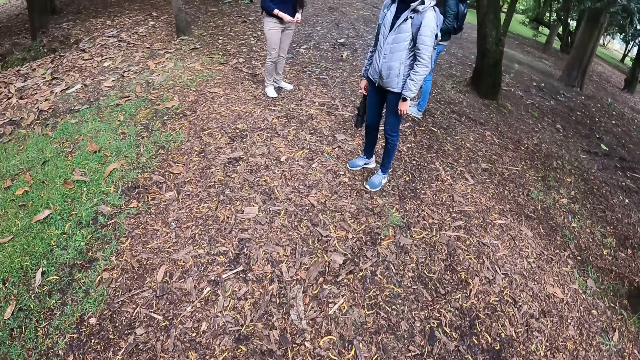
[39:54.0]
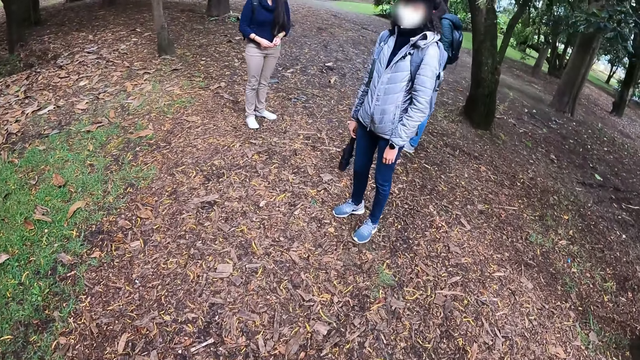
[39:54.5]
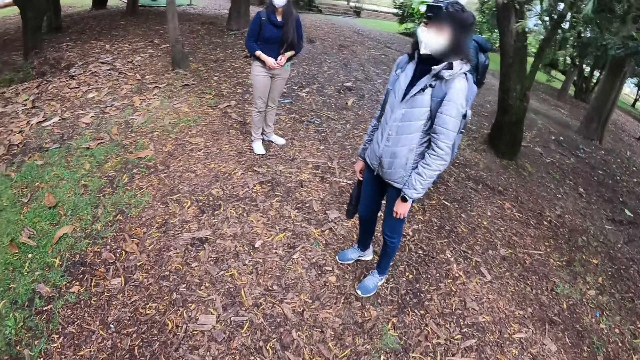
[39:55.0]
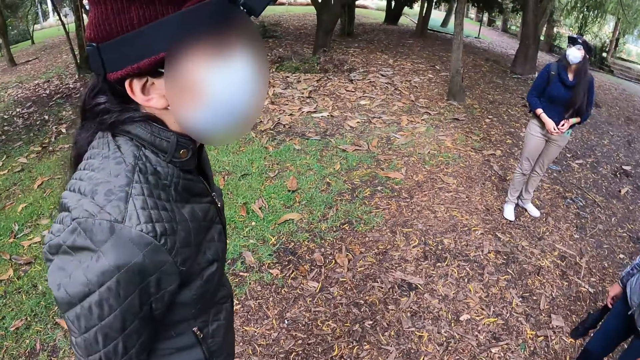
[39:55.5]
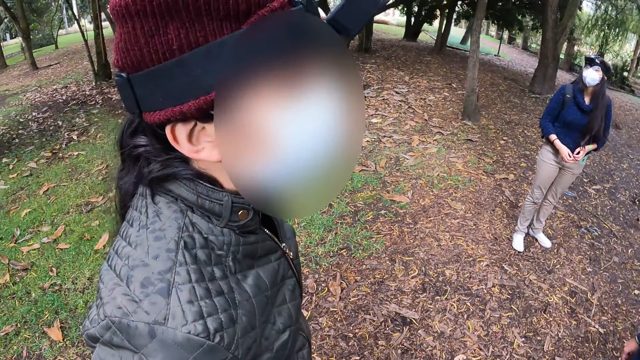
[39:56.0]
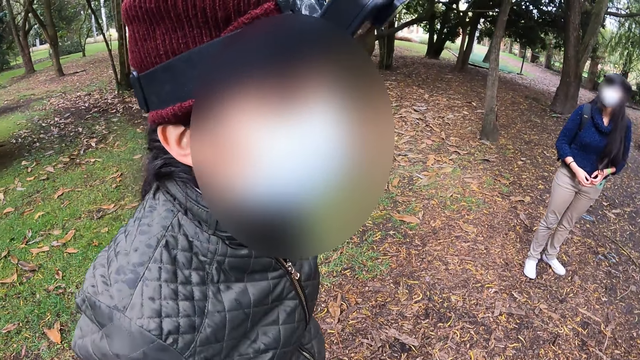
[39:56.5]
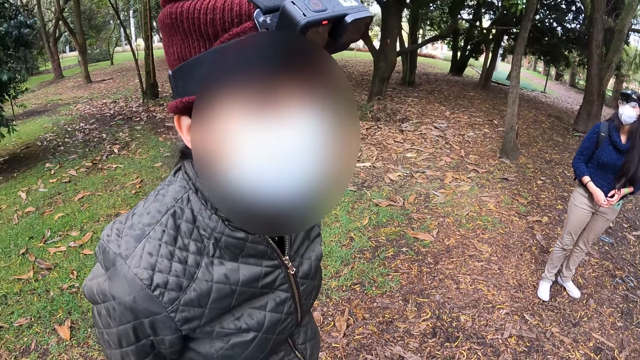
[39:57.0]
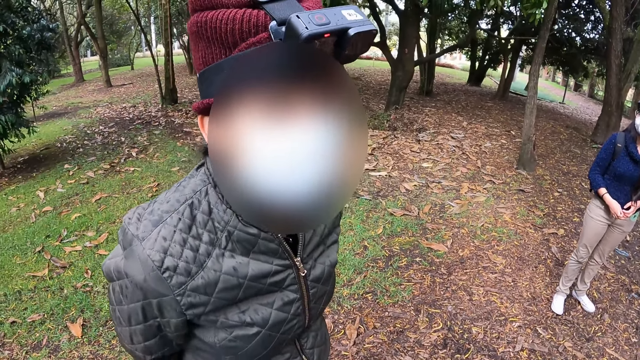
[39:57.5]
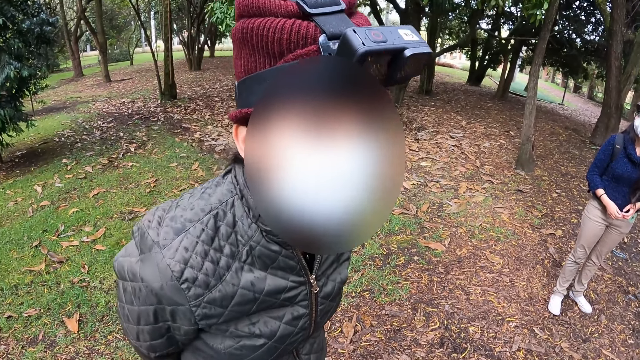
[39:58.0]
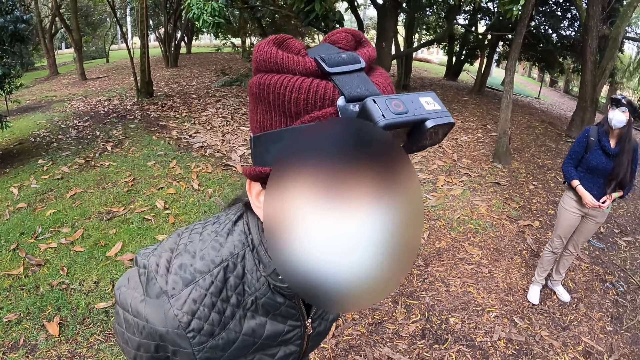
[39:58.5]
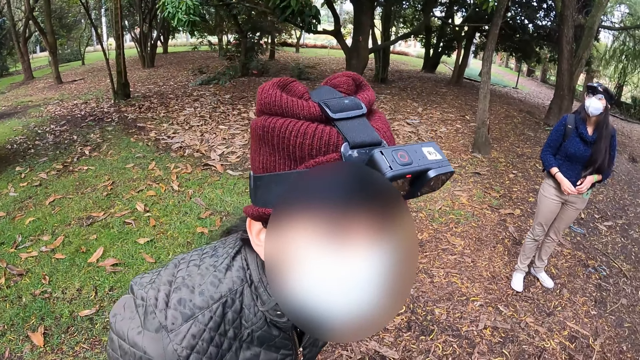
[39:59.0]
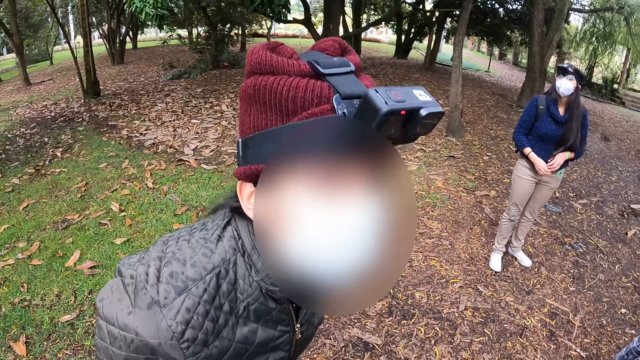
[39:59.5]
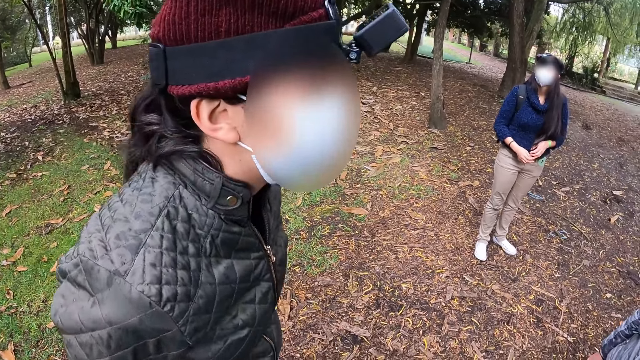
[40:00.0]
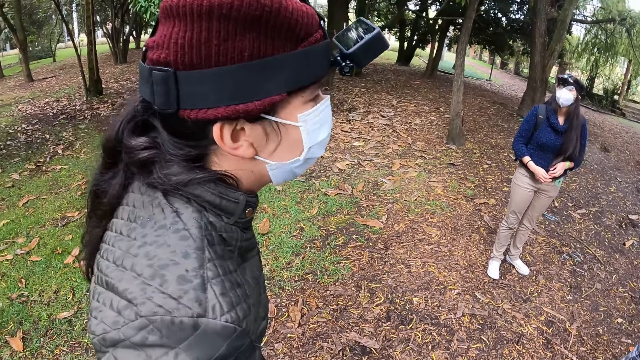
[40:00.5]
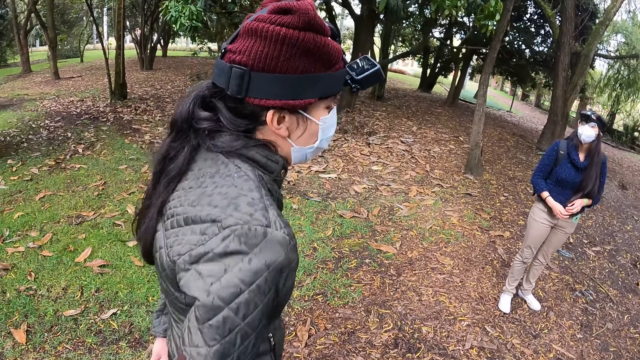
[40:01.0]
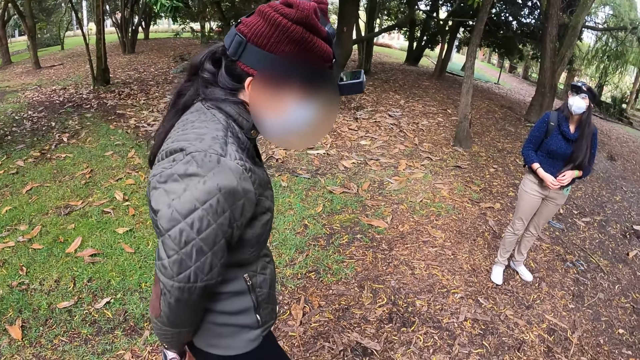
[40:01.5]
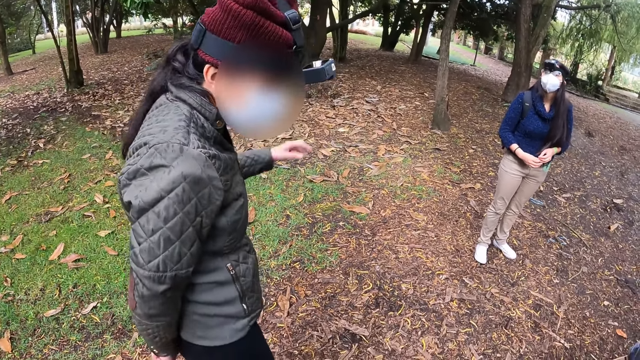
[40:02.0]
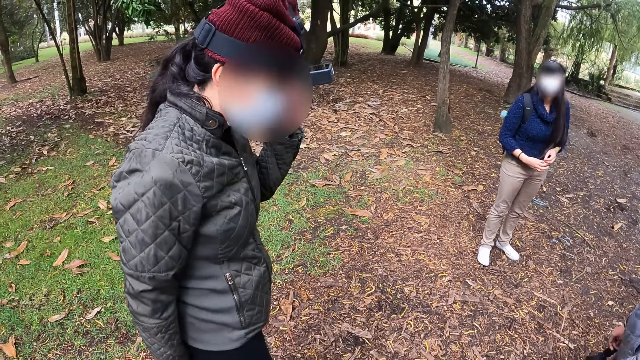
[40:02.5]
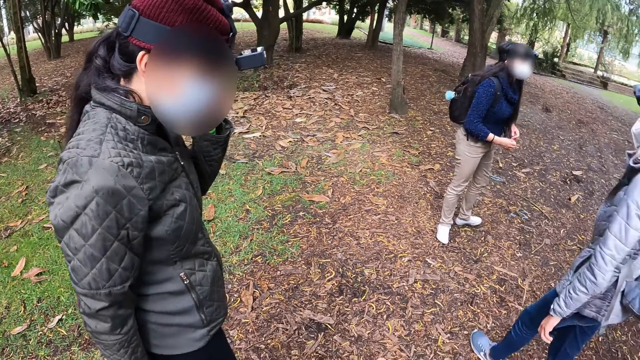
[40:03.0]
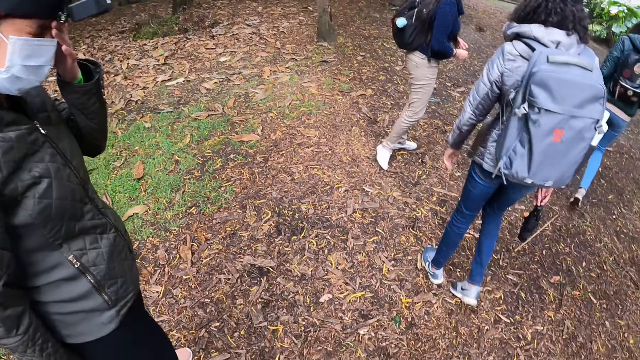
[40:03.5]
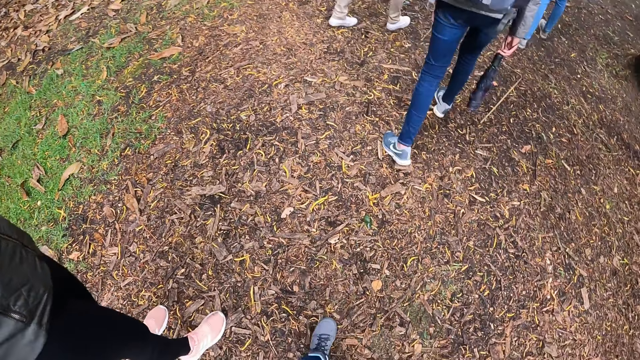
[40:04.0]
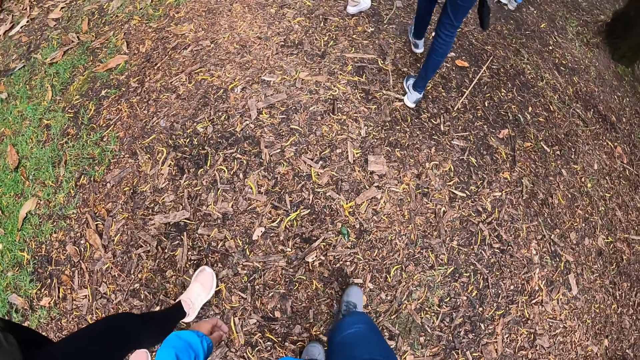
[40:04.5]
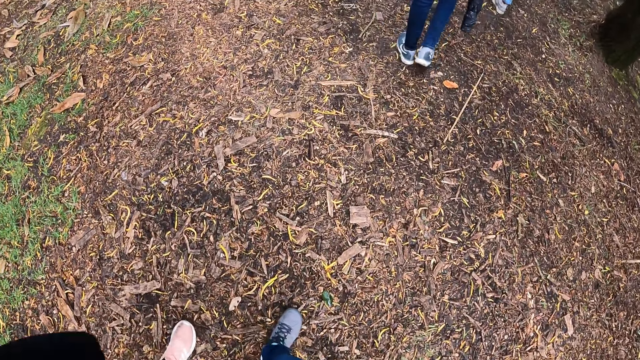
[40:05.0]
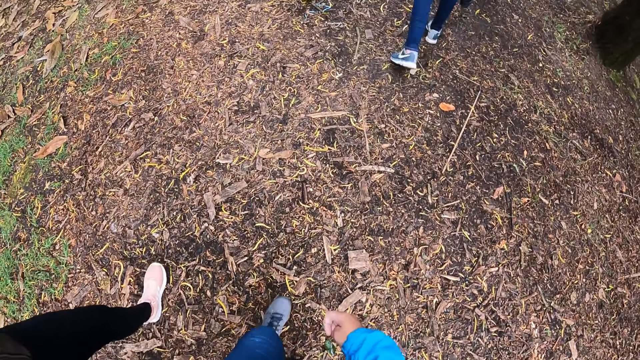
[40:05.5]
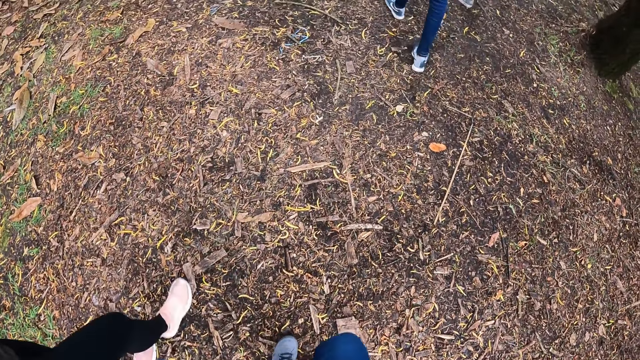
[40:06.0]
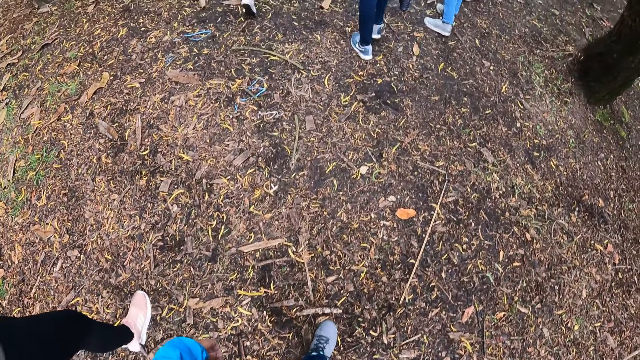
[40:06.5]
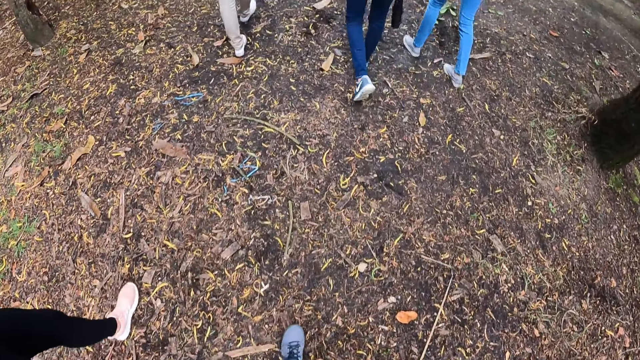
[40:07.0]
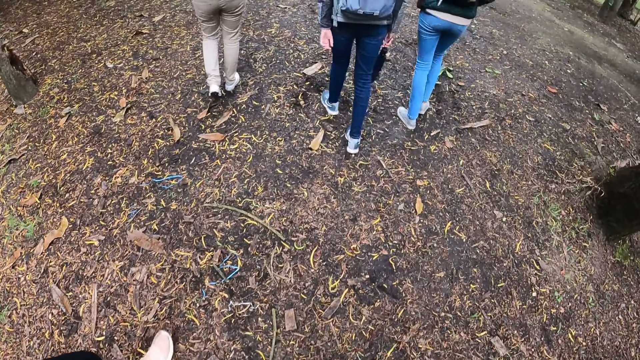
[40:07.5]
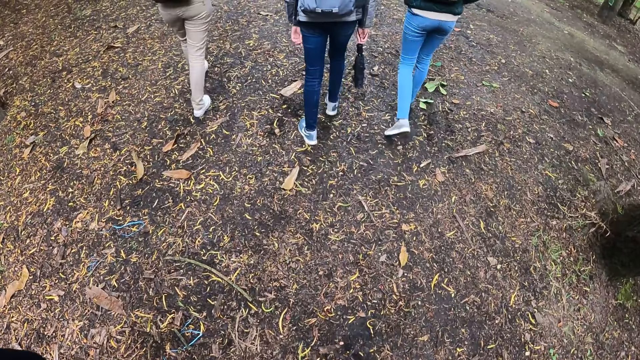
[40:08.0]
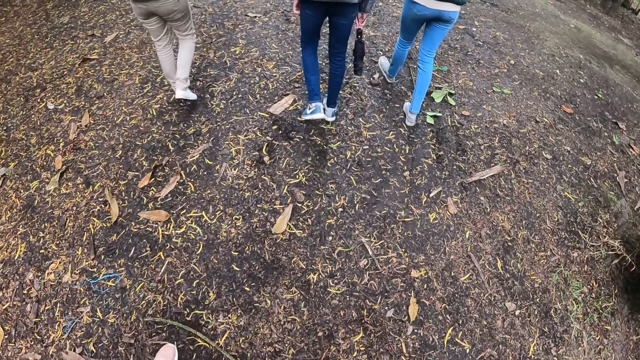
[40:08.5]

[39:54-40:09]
The woman interacts with another woman. The first woman interacts with the camera wearer. The first woman interacts with a third woman. The second woman walks on the trail road. The third woman walks on the trail road. A fourth woman walks on the trail road. The camera wearer walks on the trail road. The first woman walks beside the camera wearer on the trail road.

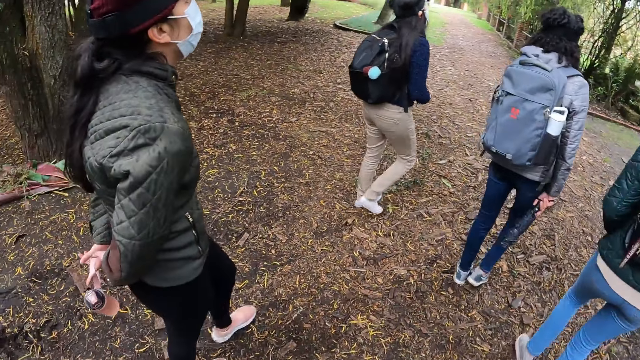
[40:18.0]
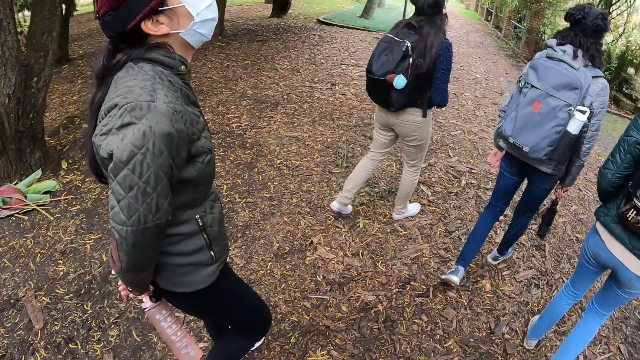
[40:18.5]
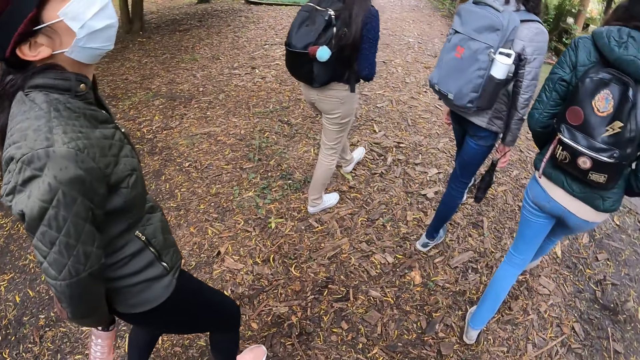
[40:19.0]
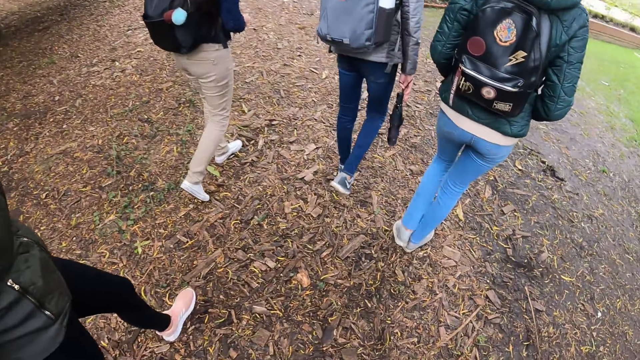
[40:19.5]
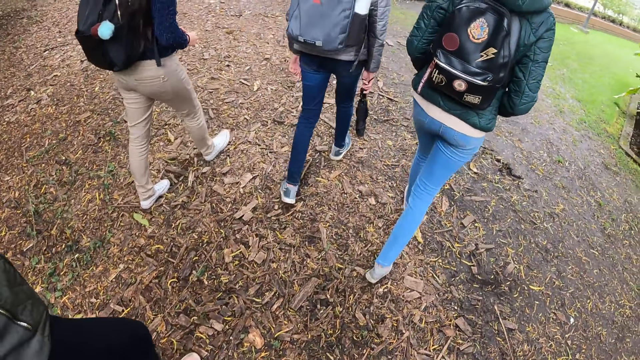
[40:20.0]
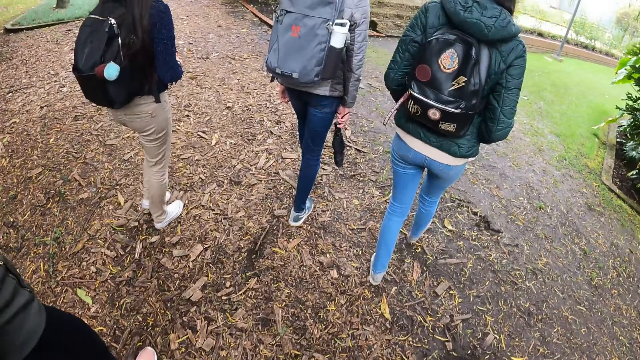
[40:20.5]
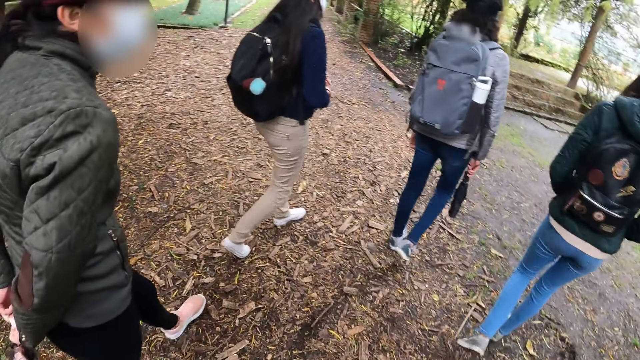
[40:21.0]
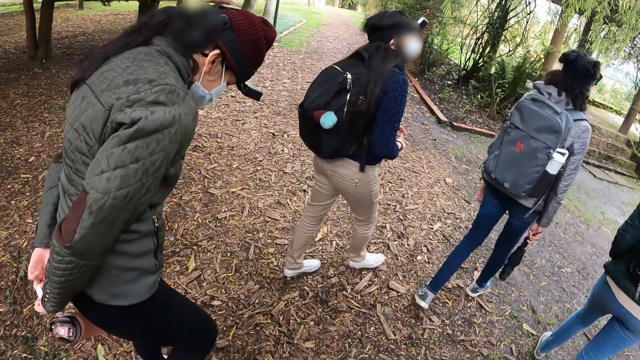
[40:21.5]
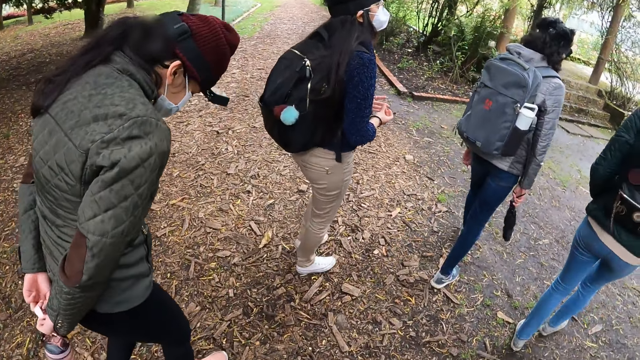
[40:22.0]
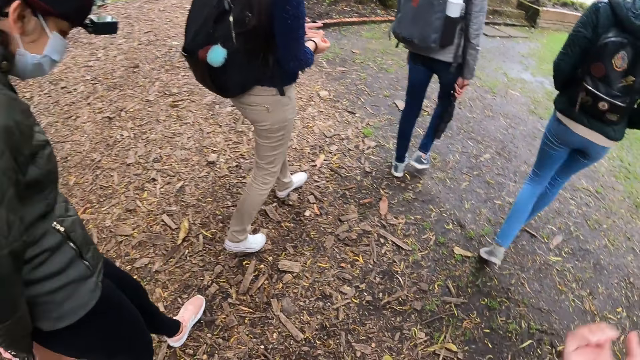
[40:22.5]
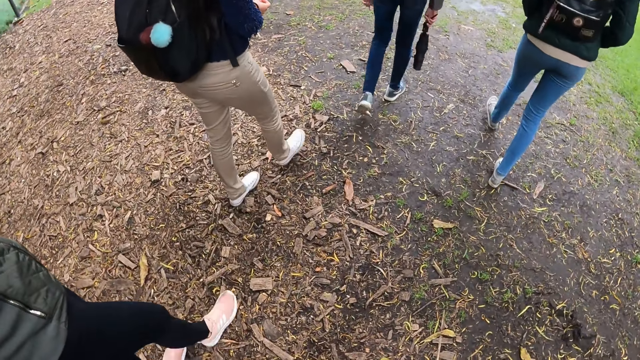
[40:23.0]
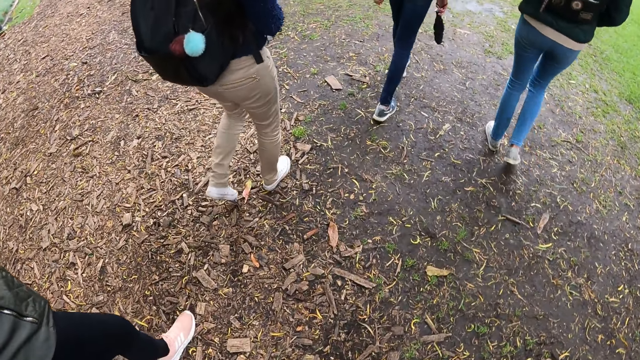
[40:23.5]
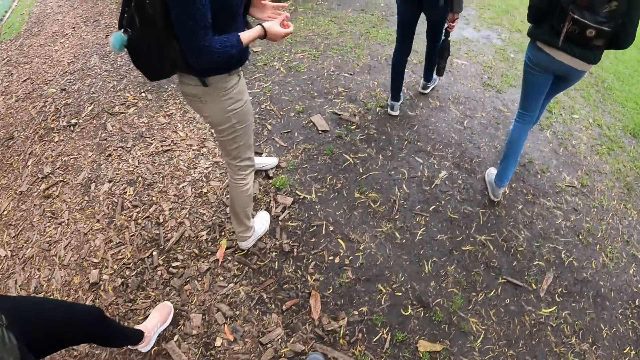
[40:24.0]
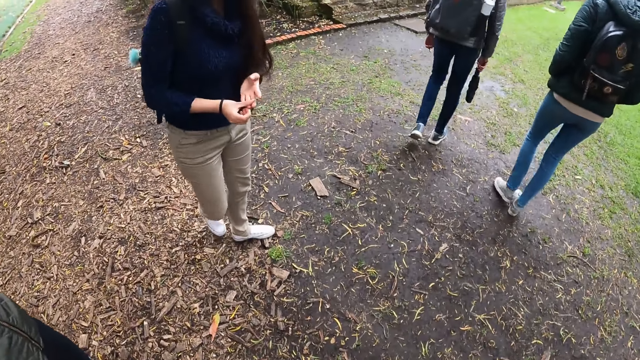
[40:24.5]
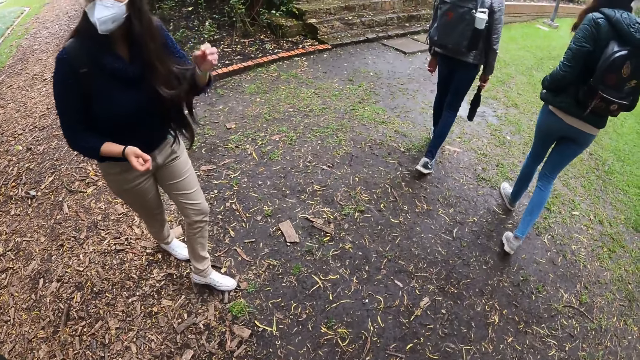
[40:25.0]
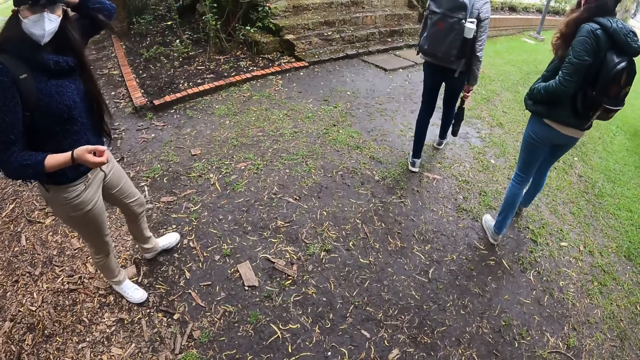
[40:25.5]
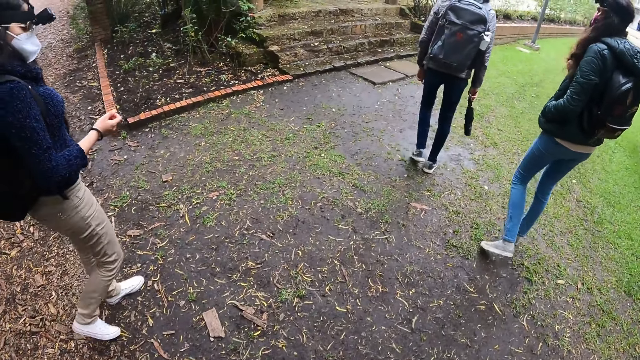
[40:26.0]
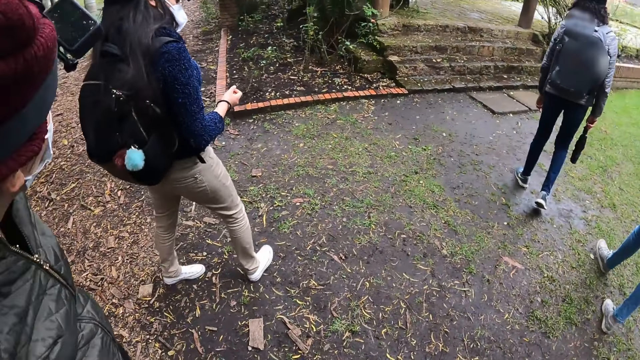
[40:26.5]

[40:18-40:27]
A woman interacts with another woman.
